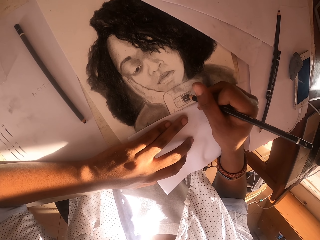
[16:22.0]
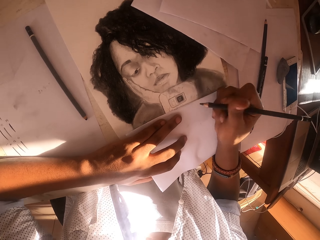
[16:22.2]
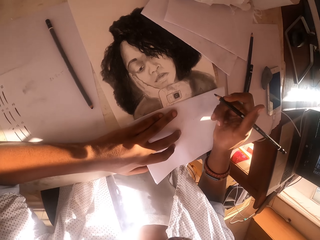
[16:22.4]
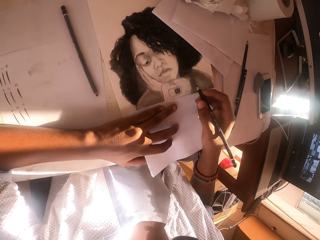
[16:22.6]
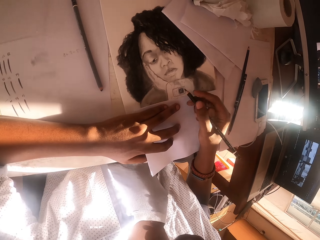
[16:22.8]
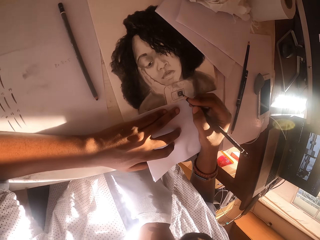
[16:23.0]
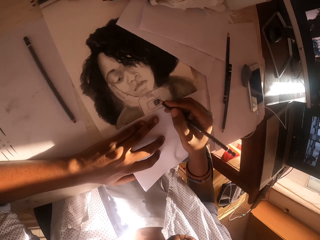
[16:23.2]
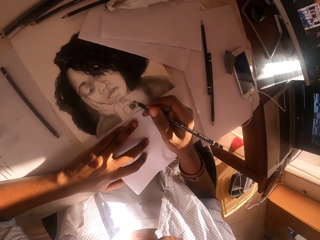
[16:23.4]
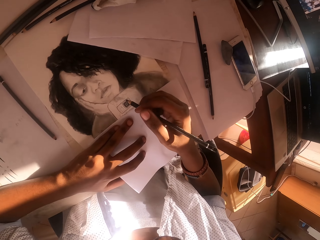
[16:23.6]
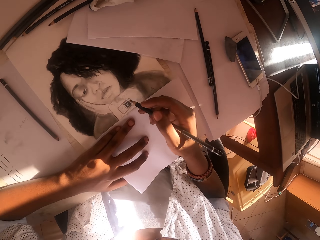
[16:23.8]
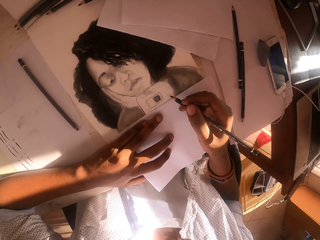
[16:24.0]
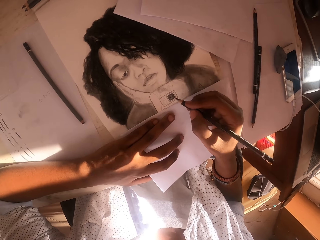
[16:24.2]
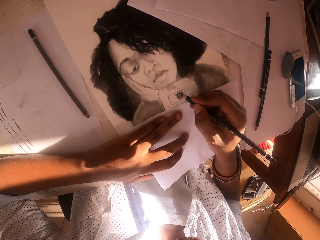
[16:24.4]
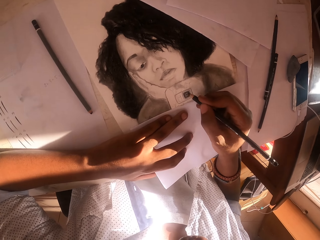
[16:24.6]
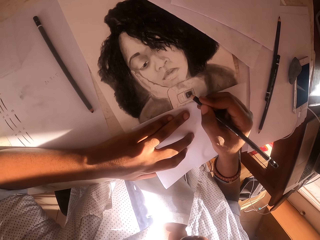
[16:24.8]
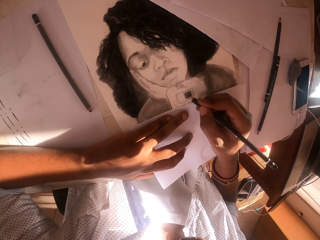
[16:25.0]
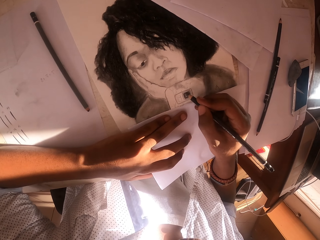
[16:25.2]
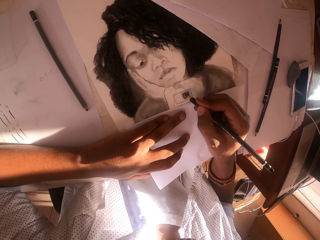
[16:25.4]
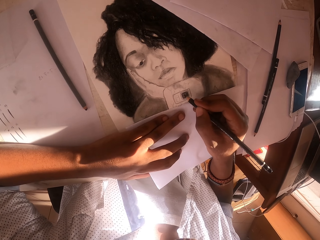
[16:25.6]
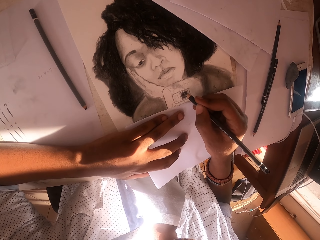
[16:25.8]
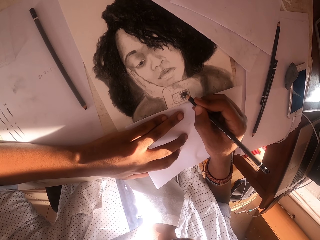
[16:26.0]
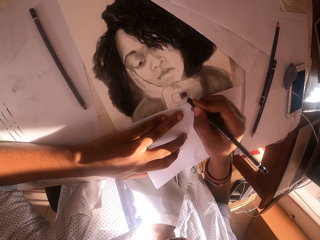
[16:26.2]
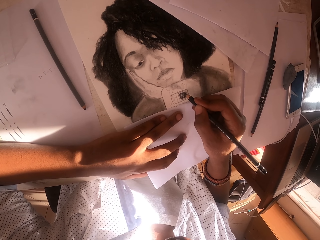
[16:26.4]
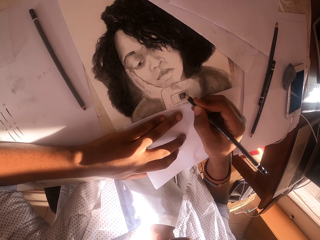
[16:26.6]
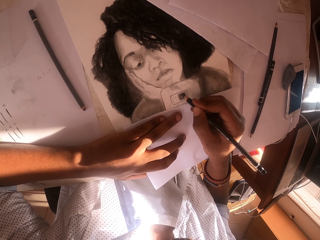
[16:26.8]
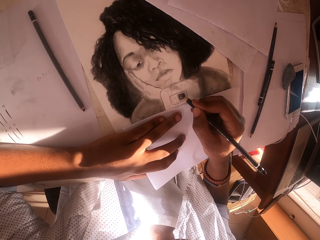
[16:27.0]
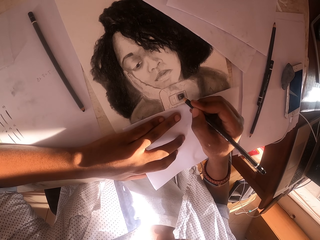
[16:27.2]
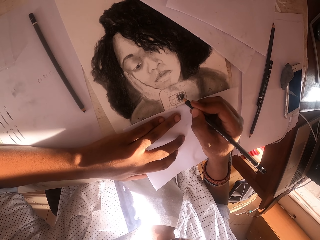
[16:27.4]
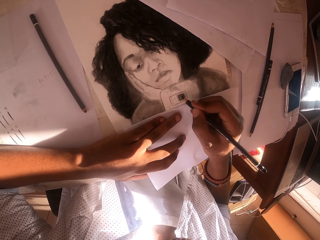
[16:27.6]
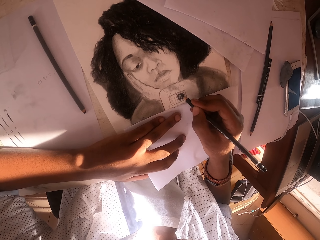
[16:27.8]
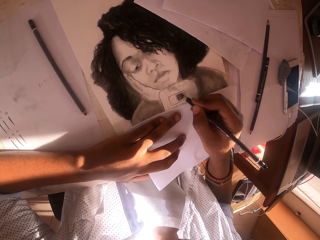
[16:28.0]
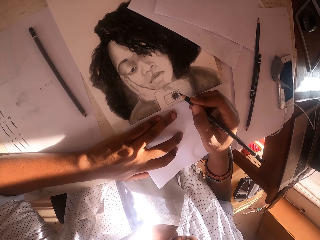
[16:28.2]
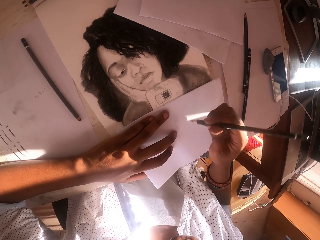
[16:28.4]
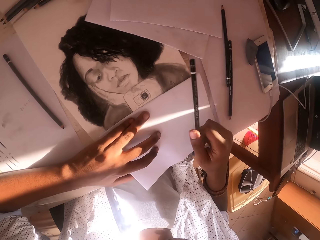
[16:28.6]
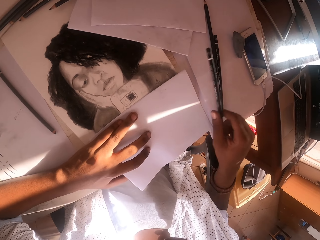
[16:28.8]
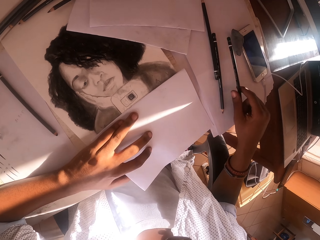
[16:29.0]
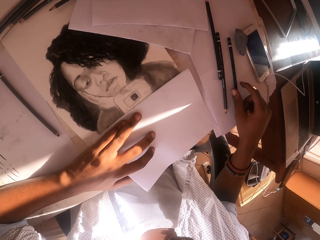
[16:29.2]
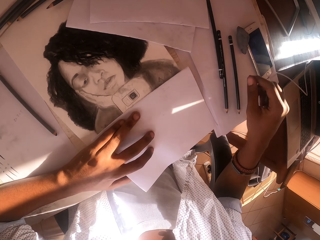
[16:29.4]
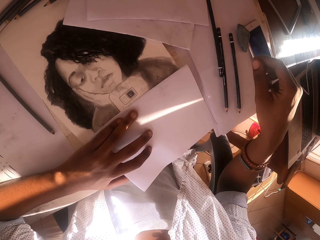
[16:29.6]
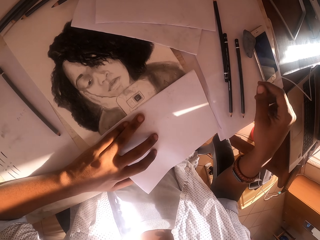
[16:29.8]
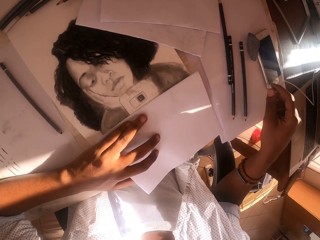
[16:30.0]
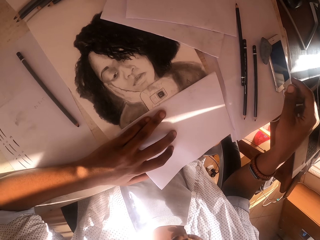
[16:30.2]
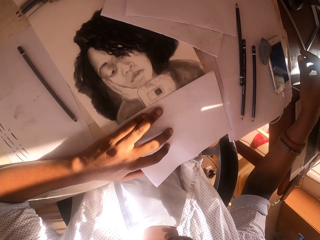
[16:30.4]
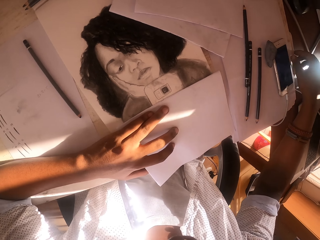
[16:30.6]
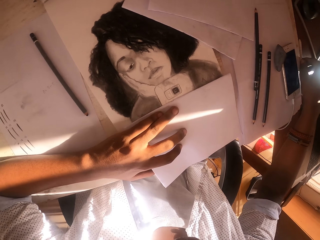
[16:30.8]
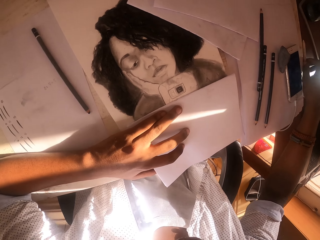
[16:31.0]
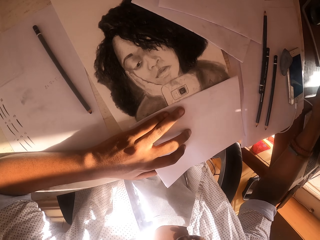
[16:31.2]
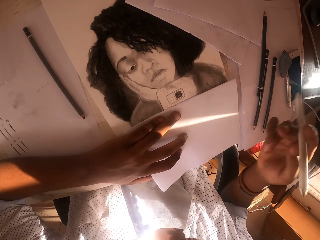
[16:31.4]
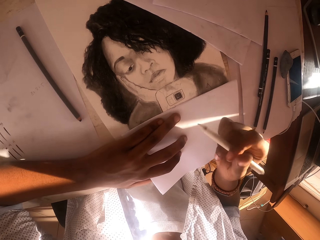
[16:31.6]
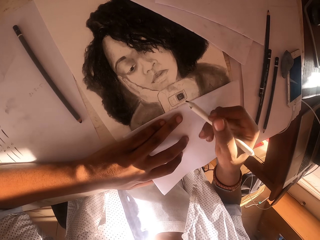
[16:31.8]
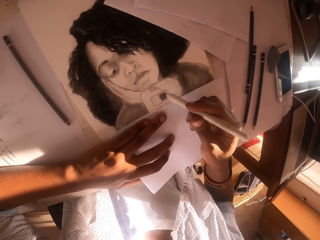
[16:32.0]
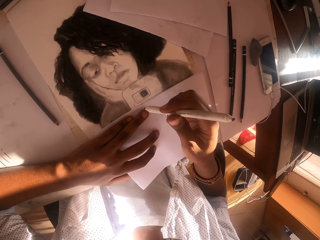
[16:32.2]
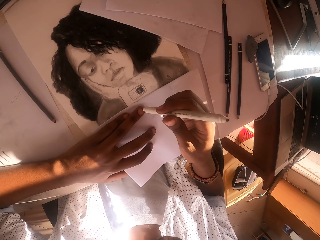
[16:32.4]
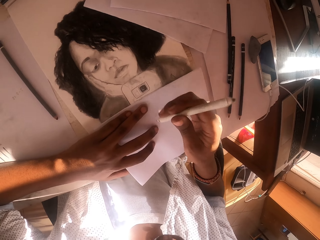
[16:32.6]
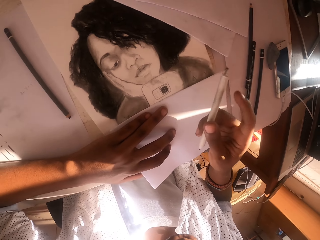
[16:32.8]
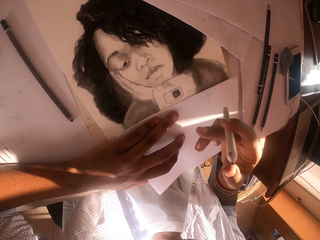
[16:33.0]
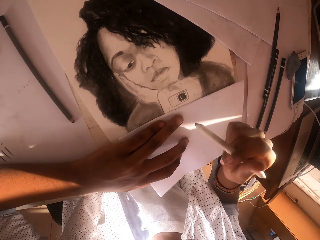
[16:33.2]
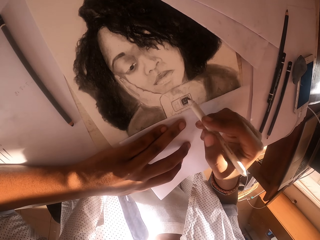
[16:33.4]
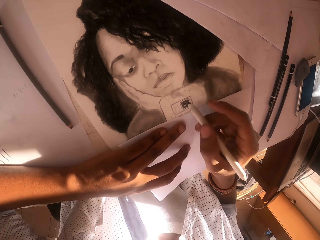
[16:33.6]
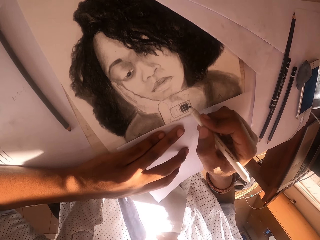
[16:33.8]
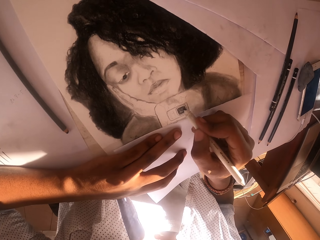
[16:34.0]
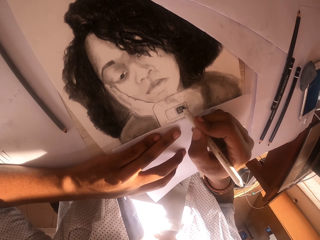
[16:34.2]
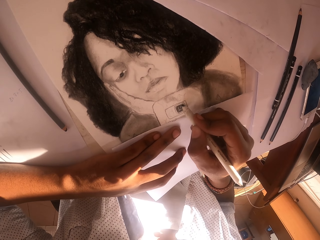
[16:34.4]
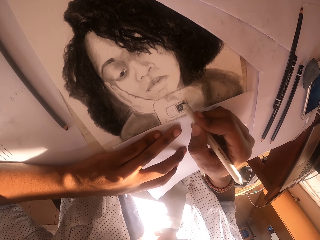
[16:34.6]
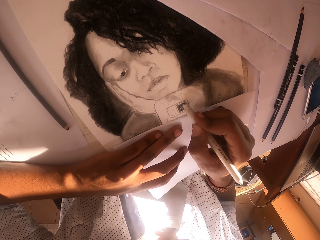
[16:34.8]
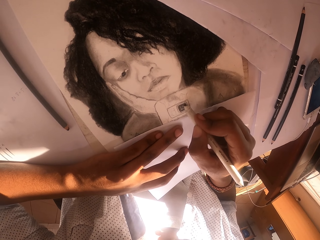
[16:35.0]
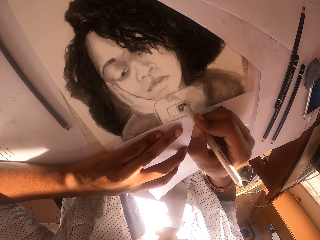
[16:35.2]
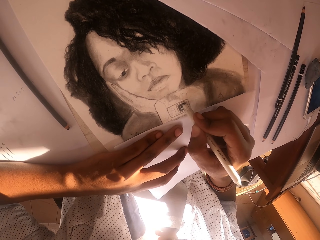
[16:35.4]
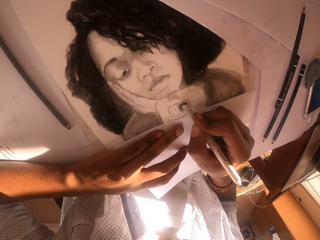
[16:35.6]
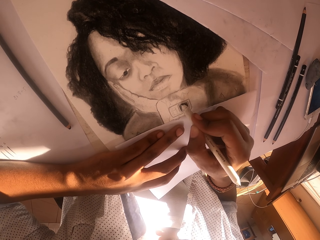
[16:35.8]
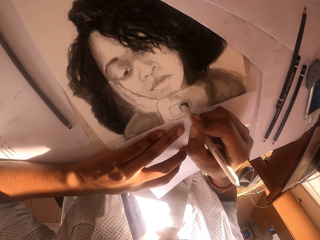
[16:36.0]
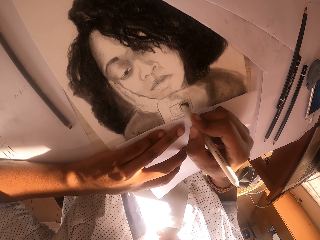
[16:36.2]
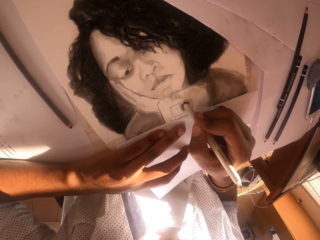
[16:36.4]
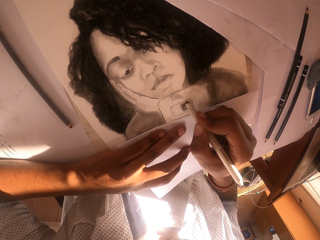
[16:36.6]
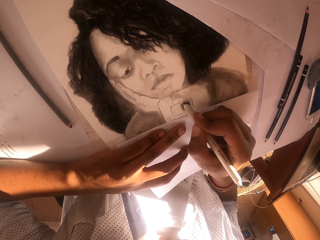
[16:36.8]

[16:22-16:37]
The camera wearer moves the drawing pen on the hand. They draw the picture on the paper. They move the drawing pen on the hand. They put the drawing pen down. They pick up the drawing pen from the table. They turn the drawing pen on the hand. They draw the picture on the paper. They shade the drawing.

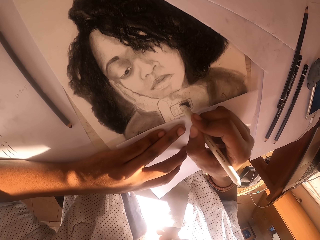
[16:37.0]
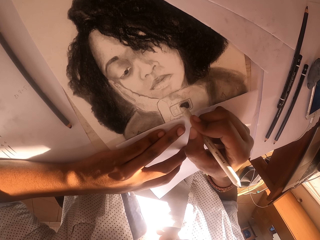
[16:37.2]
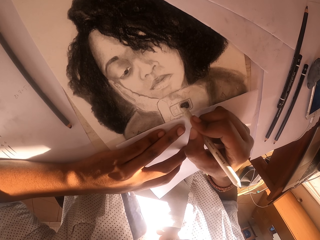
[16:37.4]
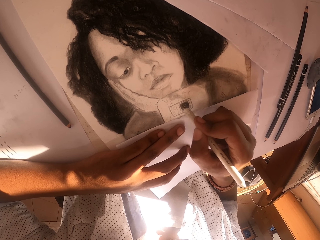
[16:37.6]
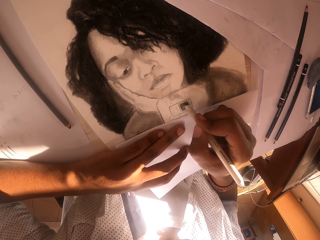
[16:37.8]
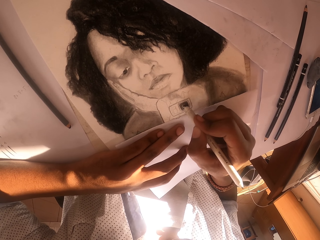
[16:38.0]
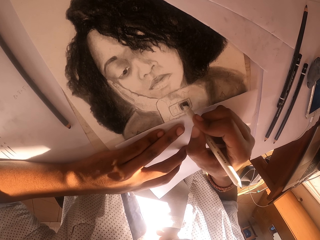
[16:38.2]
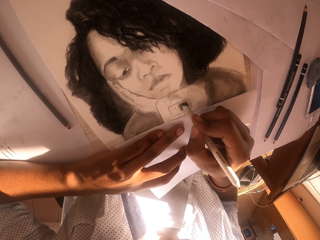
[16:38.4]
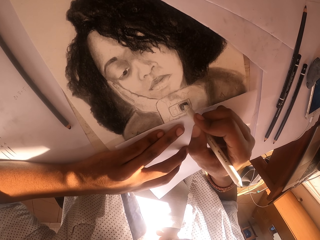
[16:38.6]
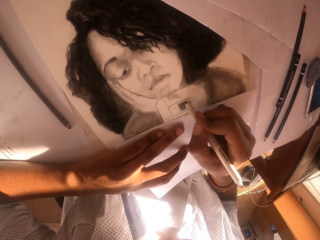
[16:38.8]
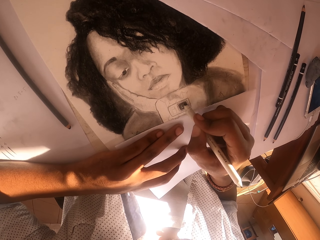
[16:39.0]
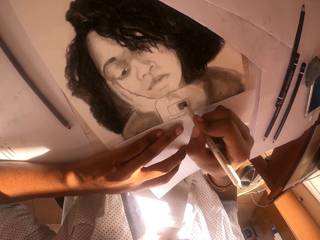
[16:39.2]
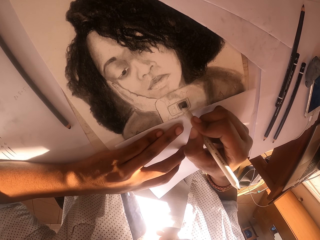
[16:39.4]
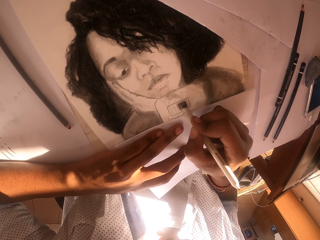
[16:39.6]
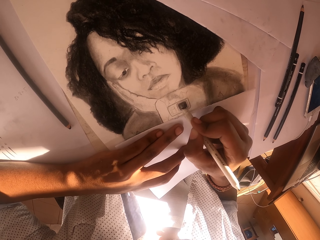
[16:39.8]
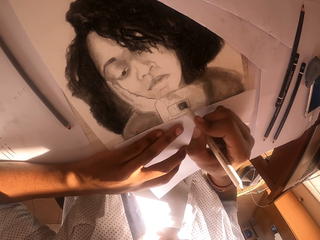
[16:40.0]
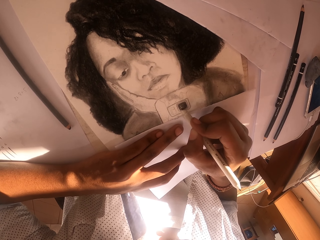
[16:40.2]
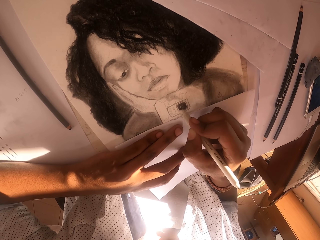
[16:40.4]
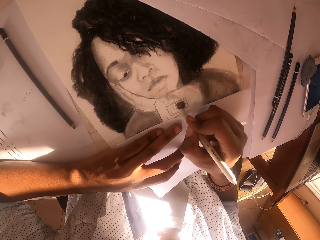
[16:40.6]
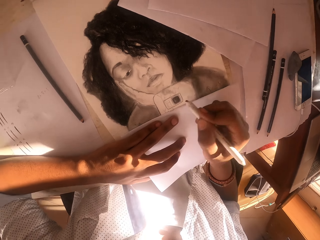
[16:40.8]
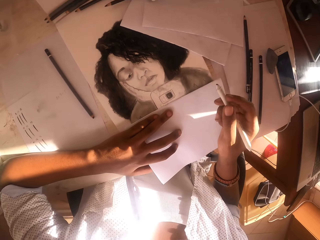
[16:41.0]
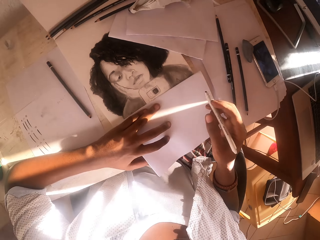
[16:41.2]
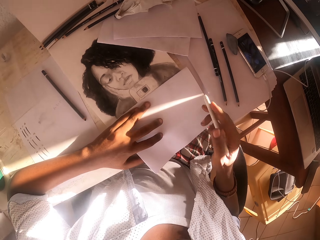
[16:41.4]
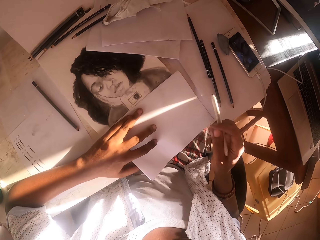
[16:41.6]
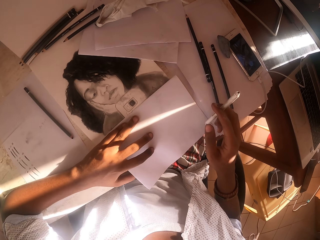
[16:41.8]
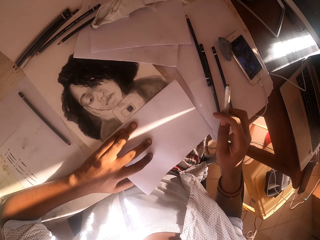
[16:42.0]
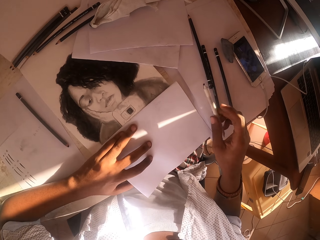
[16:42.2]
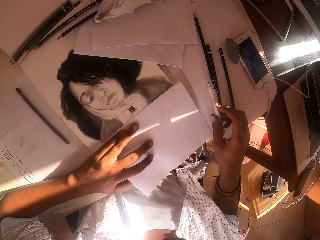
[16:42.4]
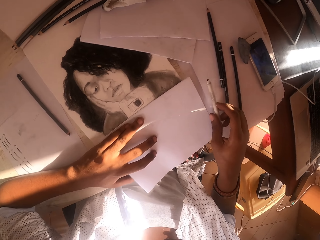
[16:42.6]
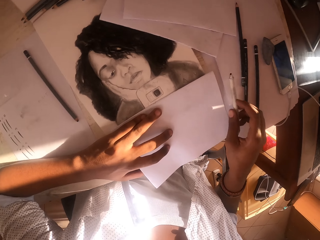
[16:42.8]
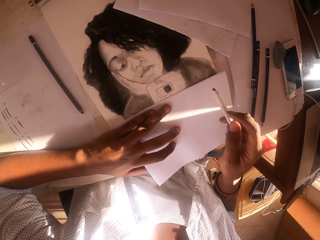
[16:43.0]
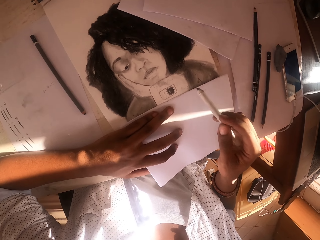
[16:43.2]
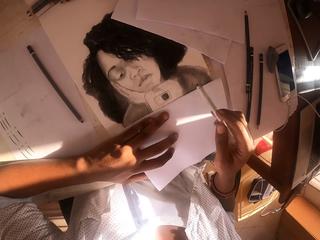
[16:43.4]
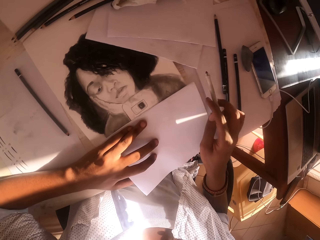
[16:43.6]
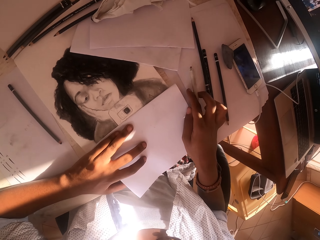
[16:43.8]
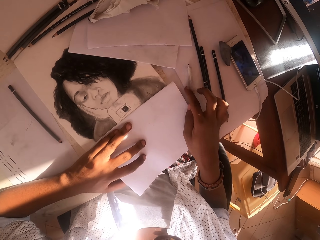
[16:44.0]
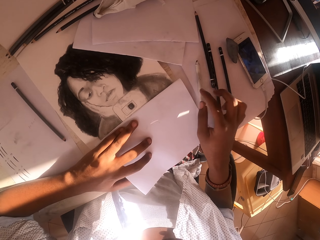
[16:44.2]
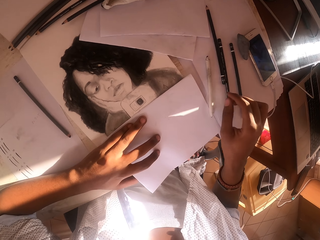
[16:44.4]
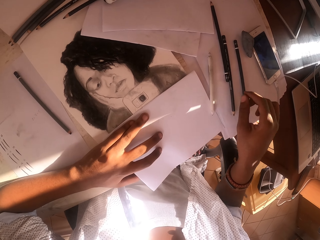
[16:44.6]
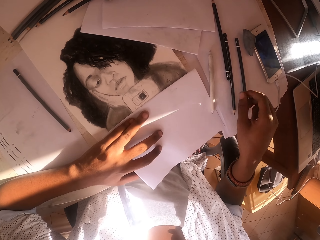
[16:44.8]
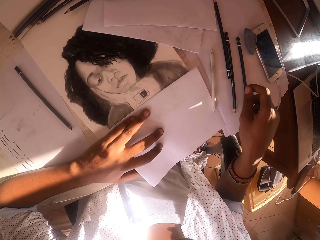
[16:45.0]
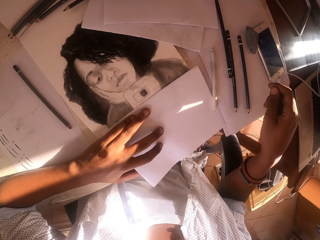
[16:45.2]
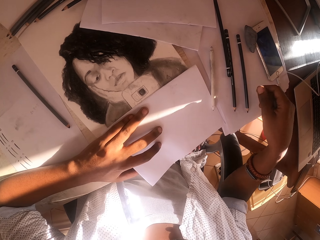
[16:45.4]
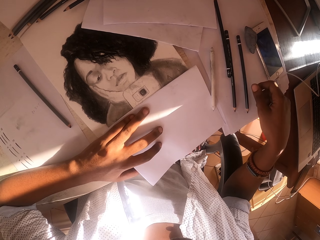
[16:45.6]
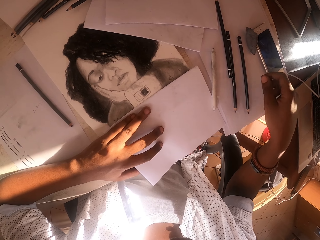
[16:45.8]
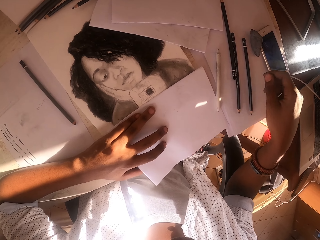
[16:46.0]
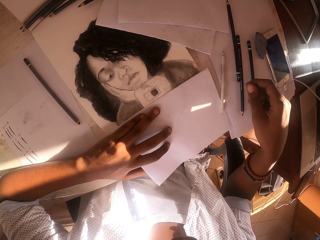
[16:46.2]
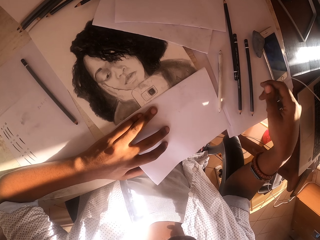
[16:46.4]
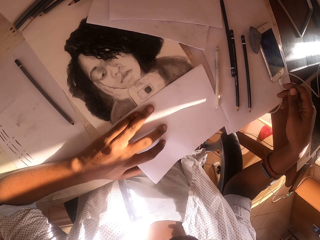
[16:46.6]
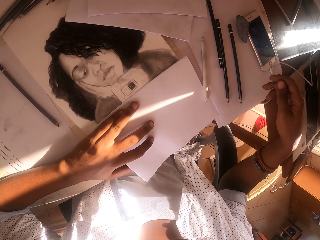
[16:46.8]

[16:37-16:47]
The camera wearer moves the drawing pen on the hand. They put the drawing pen down. They move the hand on the paper.
